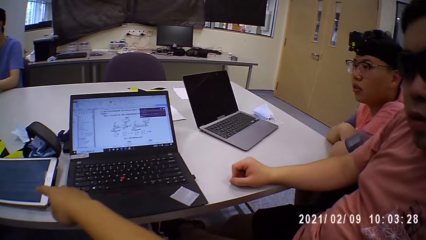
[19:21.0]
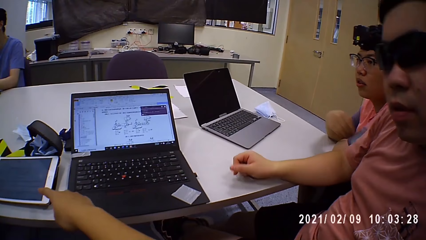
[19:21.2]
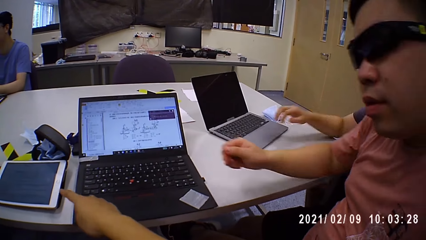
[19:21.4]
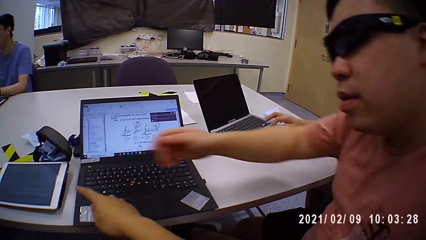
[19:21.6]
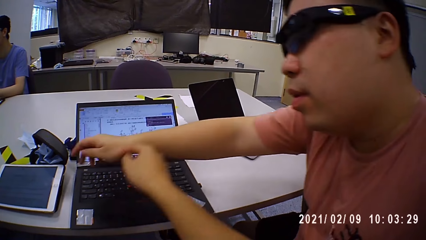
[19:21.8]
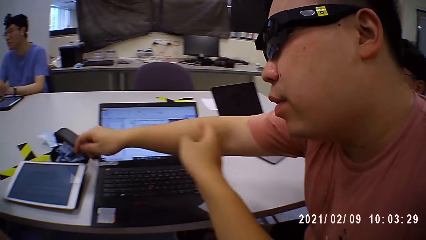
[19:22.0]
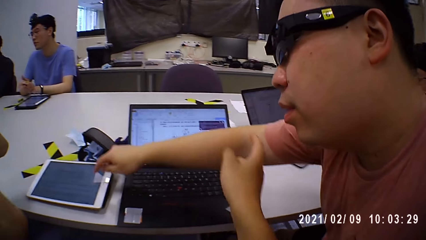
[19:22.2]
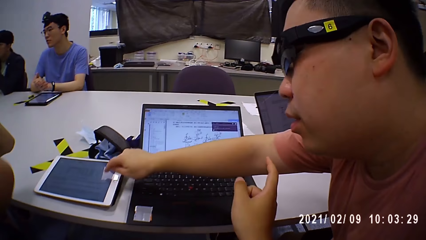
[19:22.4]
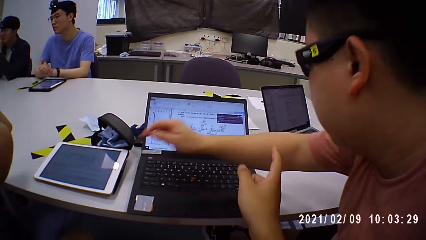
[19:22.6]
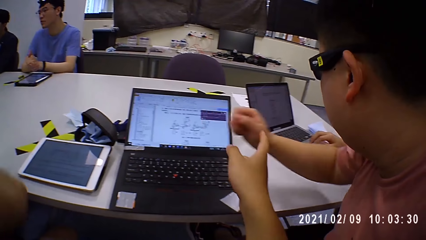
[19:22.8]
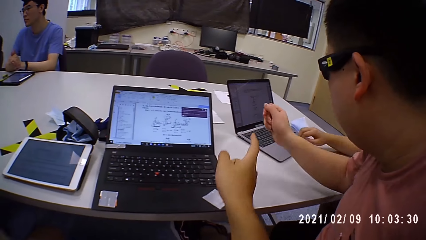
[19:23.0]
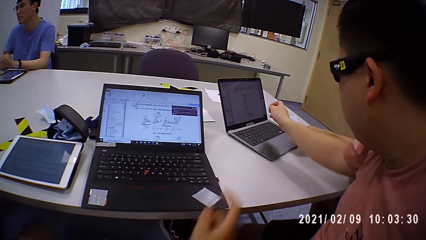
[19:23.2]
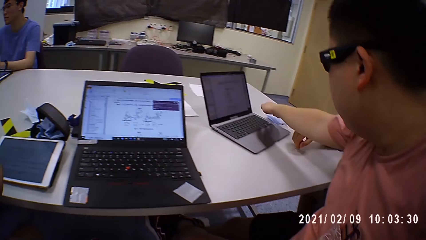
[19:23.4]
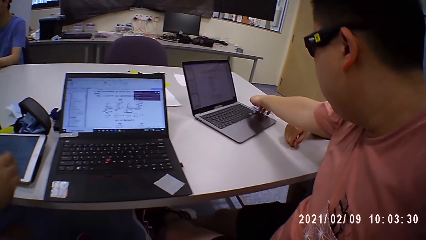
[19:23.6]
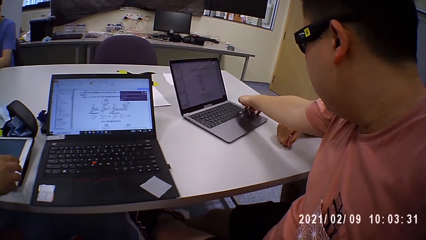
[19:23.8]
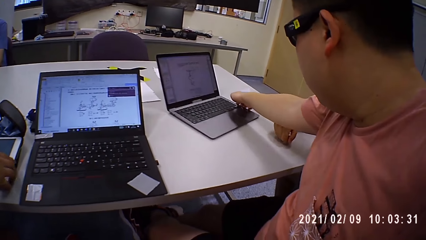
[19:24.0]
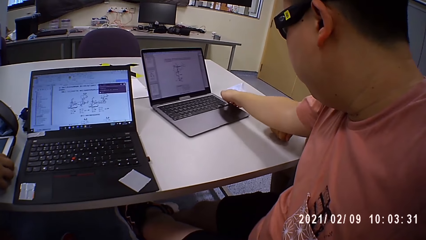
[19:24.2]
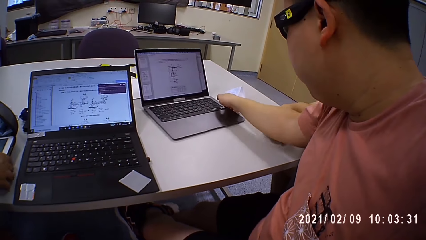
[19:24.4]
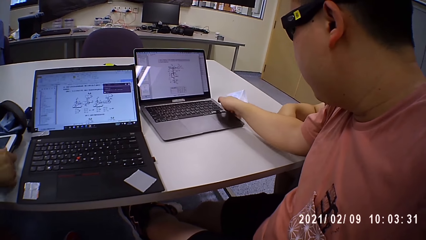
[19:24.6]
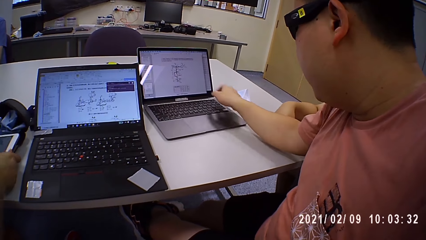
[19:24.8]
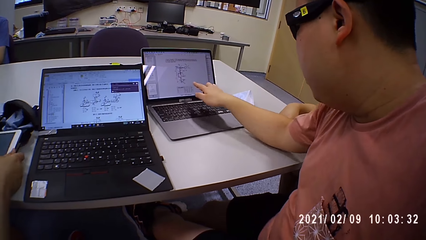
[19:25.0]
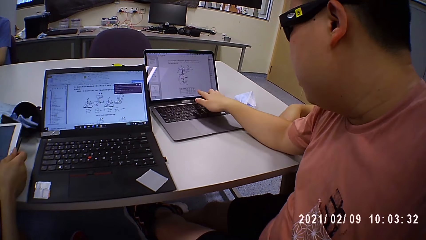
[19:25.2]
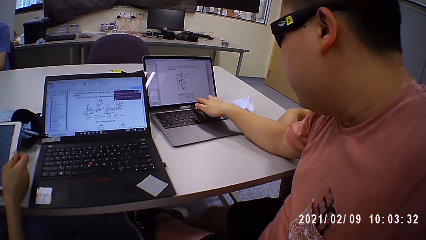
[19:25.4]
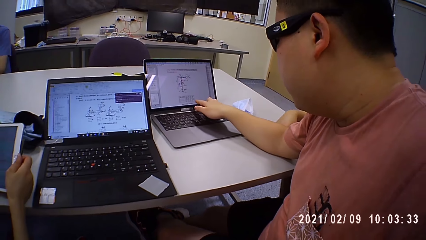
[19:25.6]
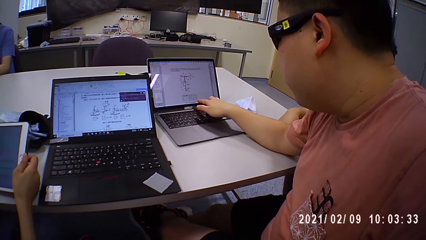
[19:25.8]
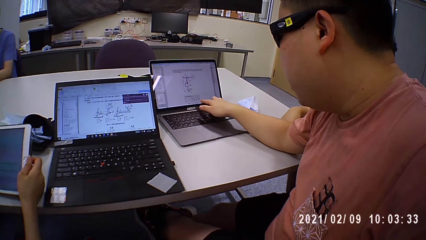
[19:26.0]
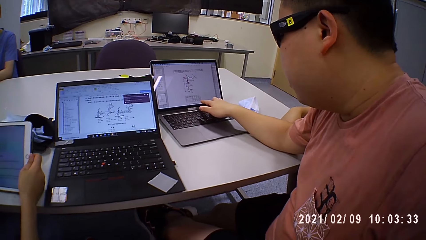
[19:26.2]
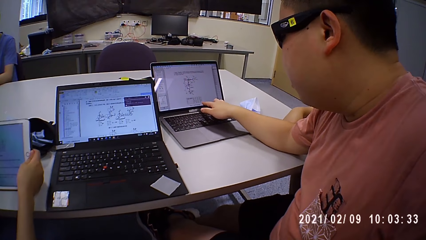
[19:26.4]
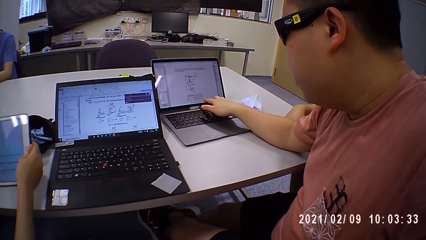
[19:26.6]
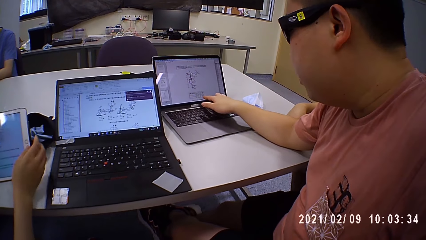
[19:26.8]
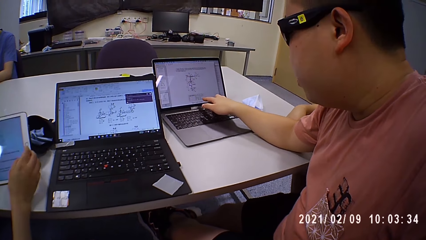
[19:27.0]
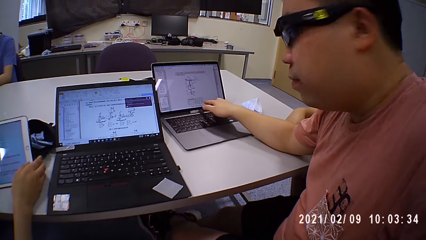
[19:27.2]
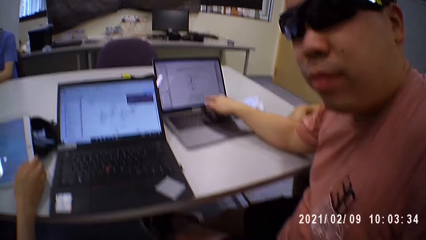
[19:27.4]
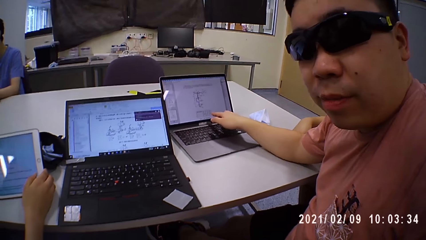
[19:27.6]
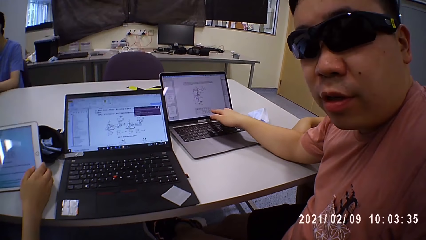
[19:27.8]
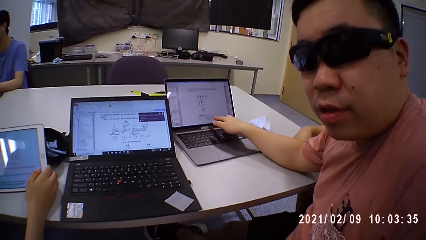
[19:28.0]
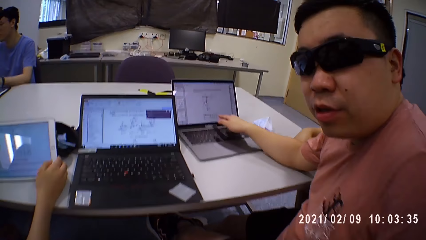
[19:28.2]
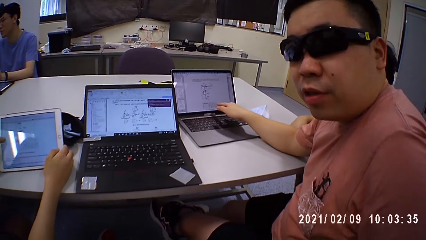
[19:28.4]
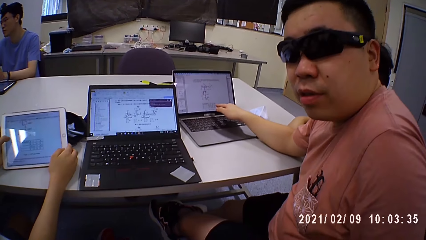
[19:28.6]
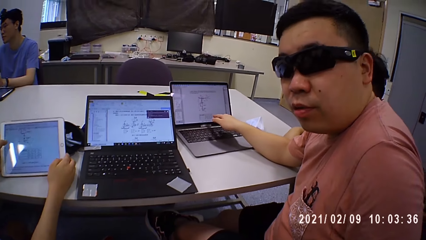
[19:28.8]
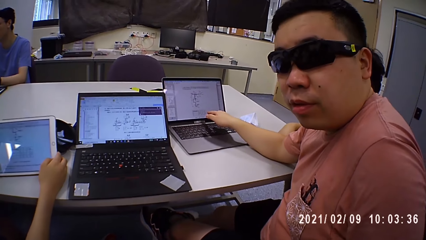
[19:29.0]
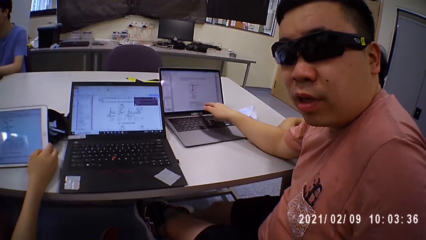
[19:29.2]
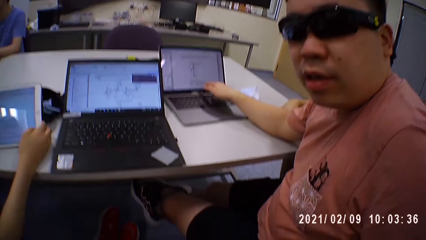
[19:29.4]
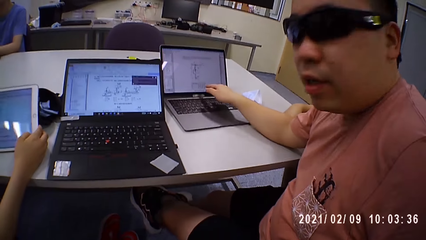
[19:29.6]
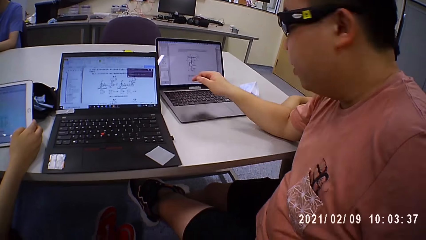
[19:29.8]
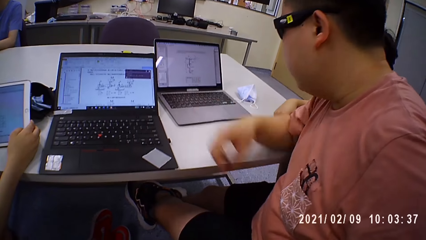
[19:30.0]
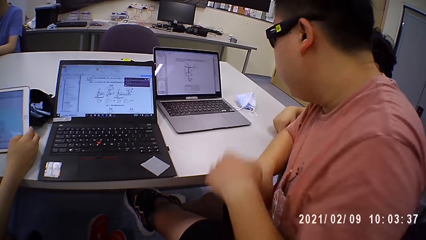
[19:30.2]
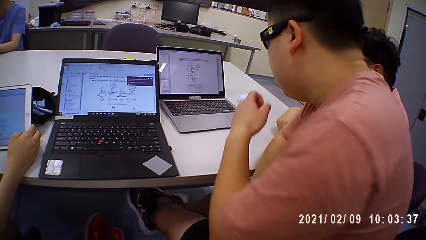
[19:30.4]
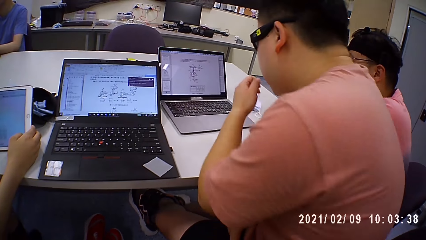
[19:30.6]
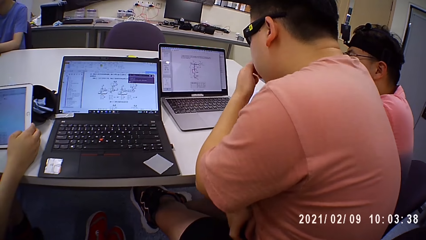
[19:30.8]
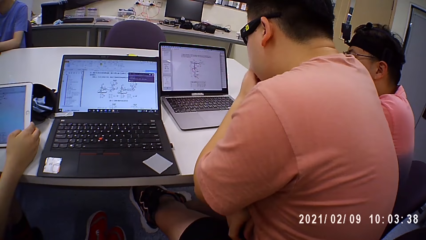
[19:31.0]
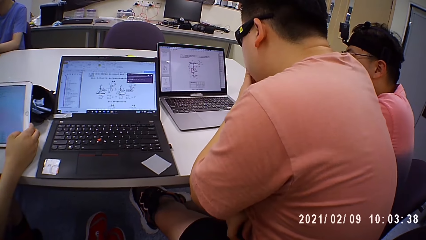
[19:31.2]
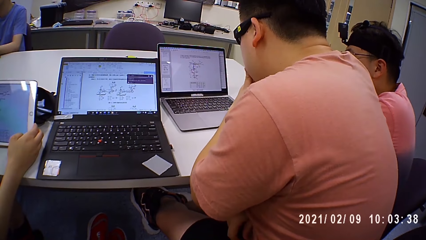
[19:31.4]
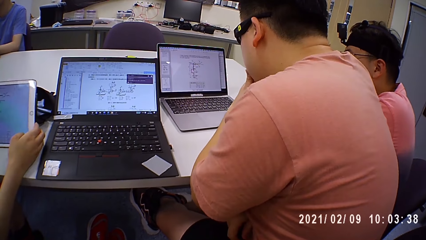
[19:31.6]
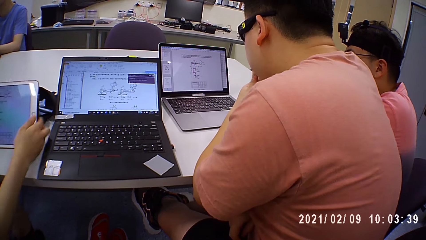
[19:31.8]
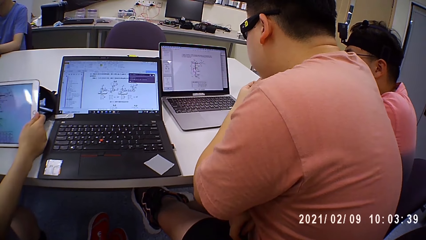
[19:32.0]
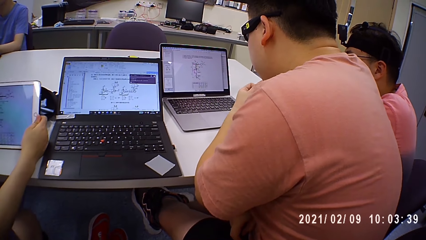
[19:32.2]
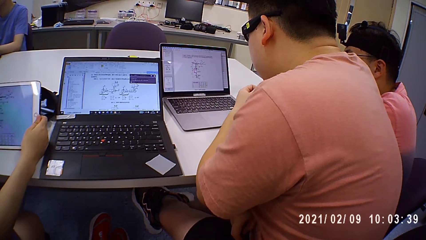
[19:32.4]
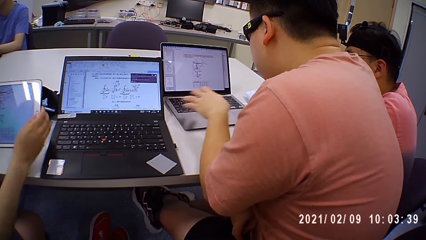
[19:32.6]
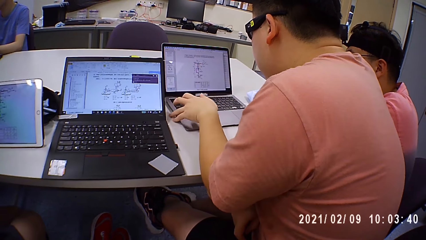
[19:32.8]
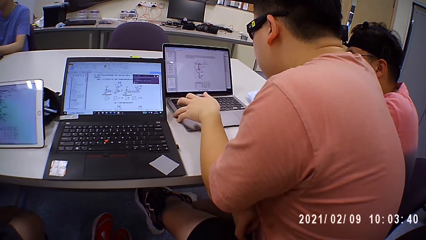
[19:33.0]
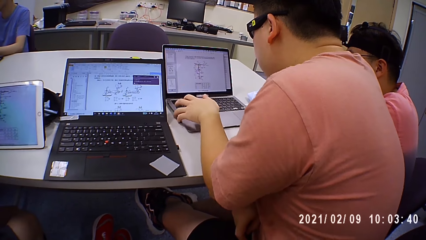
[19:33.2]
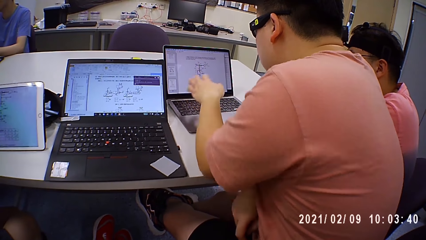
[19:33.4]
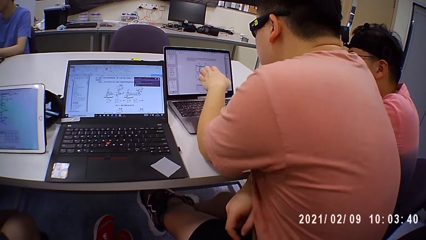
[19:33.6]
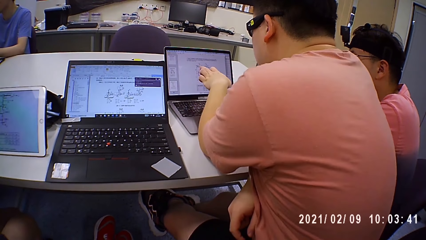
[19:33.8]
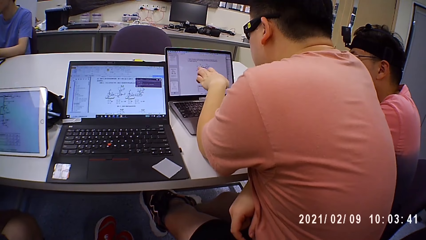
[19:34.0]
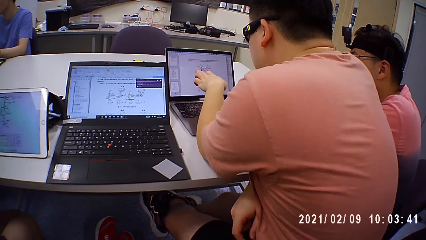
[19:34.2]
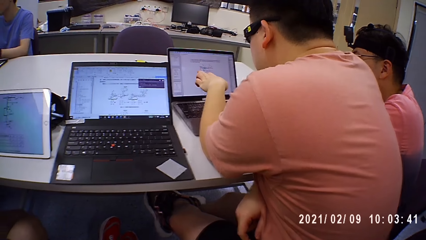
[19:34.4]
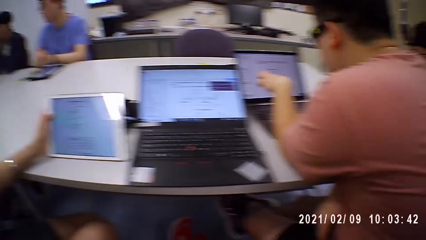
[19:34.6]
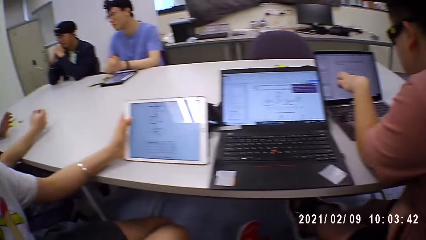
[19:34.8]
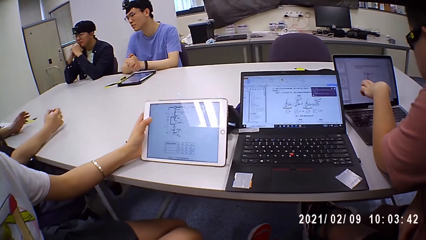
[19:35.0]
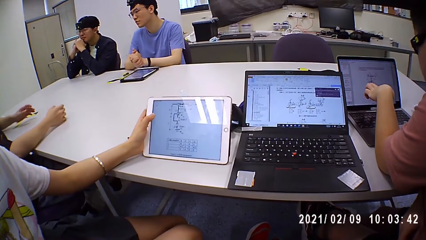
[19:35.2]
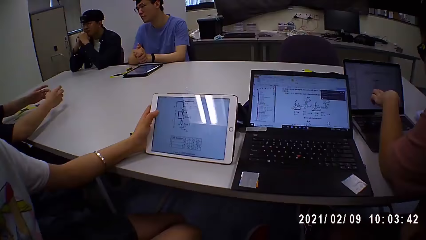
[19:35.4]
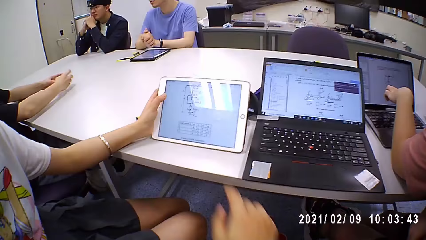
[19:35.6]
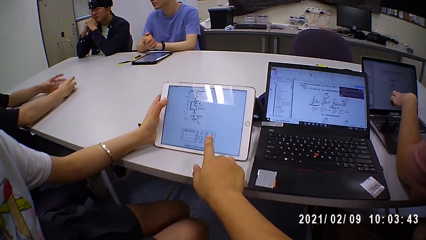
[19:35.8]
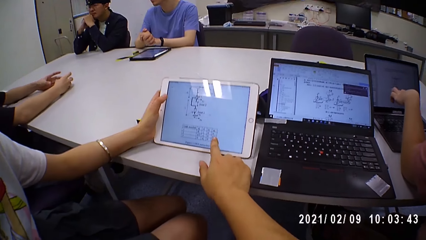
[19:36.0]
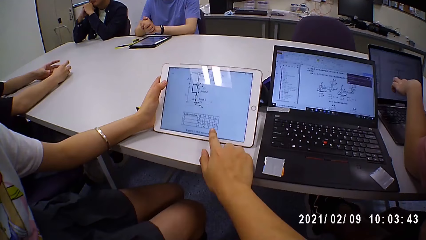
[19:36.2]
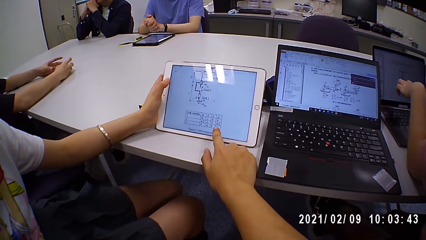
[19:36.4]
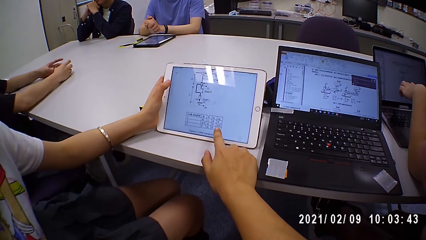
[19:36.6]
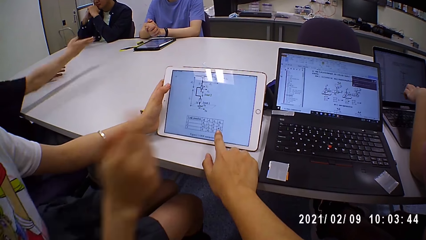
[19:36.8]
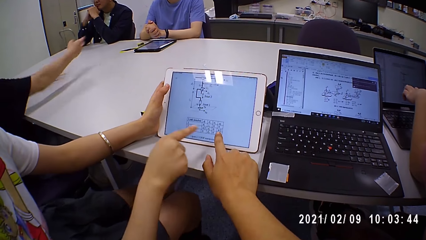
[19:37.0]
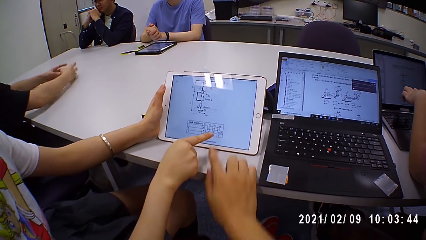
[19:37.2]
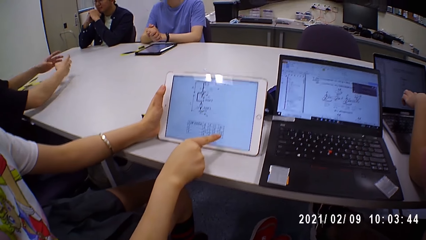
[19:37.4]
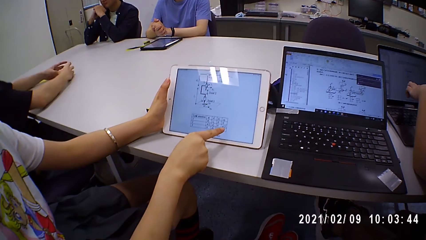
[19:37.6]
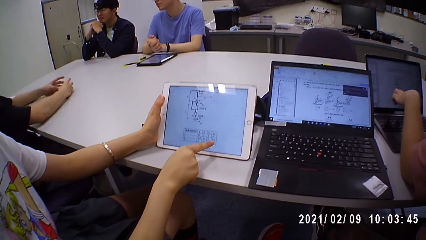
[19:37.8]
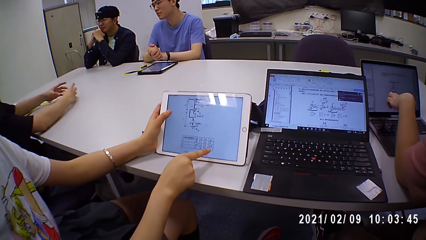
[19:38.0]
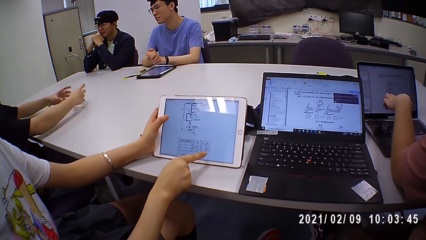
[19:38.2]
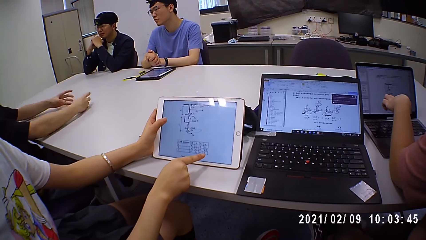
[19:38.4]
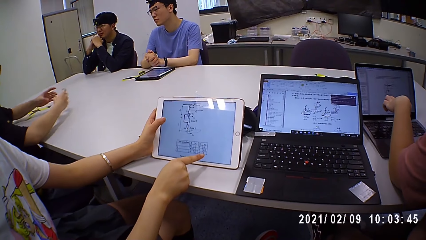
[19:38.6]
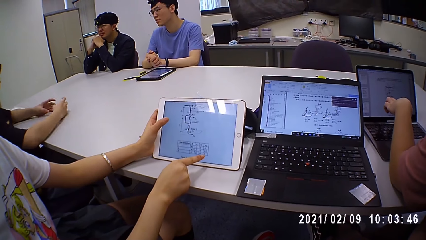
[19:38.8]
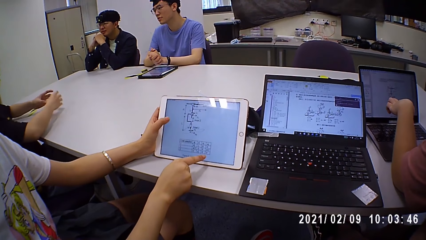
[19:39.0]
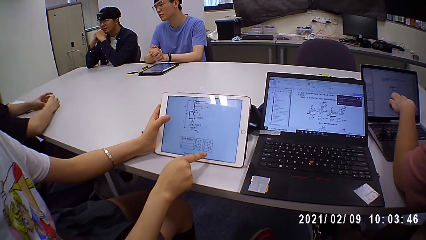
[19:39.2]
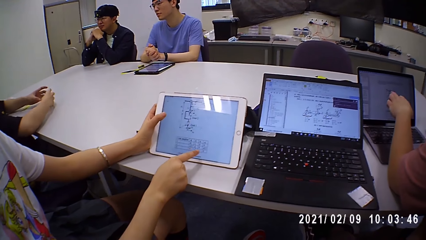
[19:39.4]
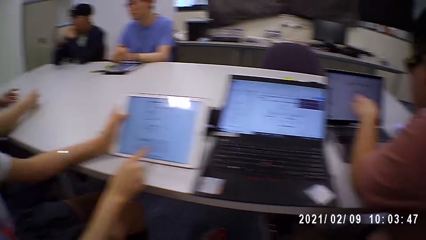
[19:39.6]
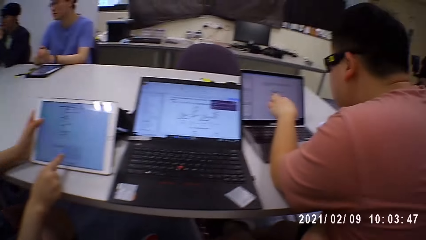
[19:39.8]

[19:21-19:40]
The camera wearer points on the tablet screen. A man touches a laptop near another person. The man holds the laptop, moves the laptop close, and points on the laptop screen. A third person stretches hands. The camera wearer shows data on the tablet. They point on the tablet screen. The third person chats with a fourth person and a fifth person.
